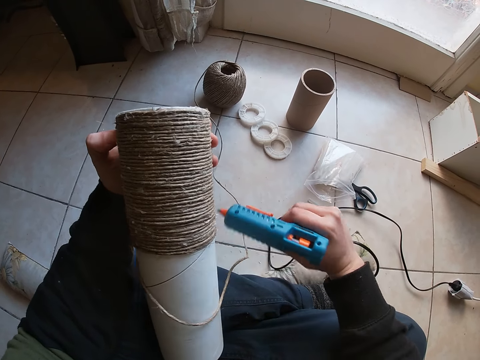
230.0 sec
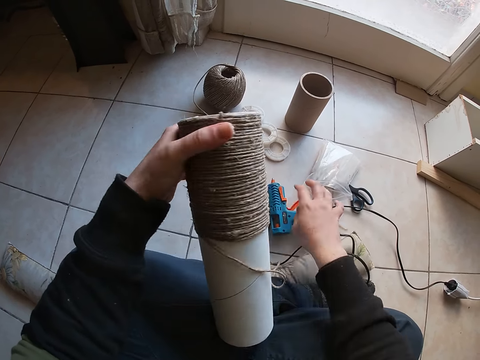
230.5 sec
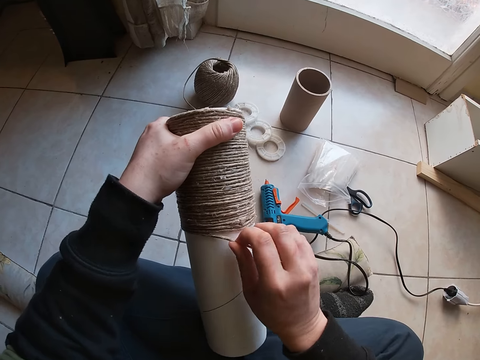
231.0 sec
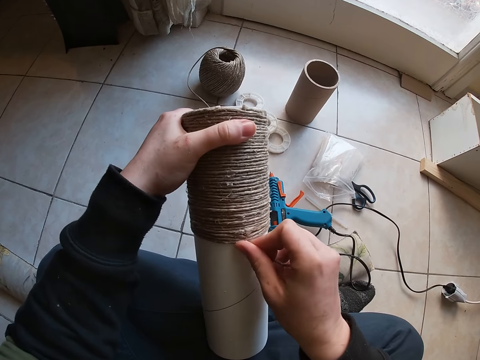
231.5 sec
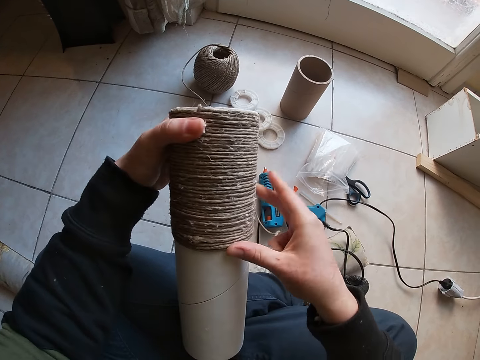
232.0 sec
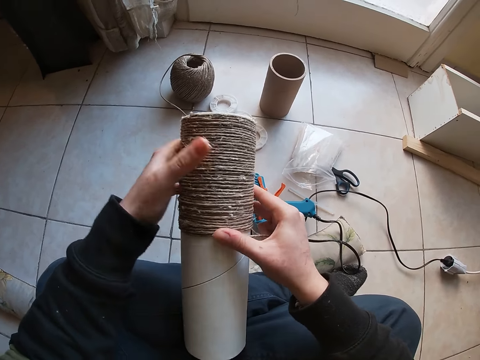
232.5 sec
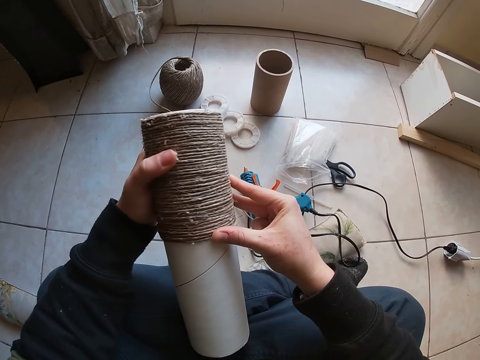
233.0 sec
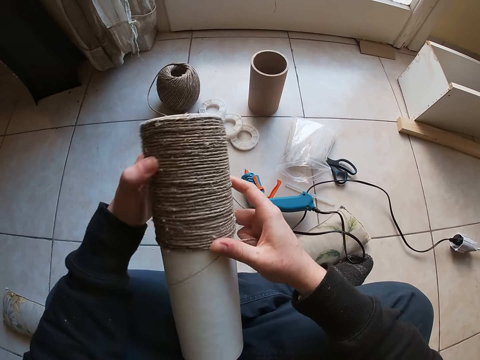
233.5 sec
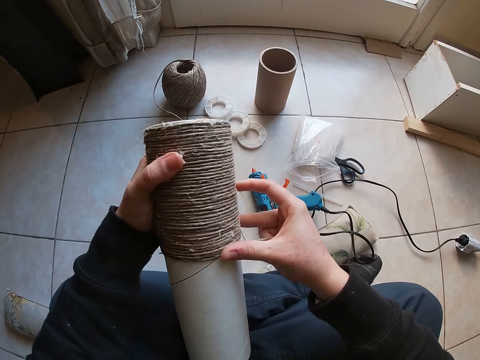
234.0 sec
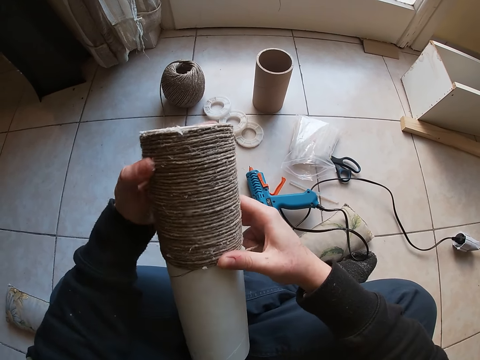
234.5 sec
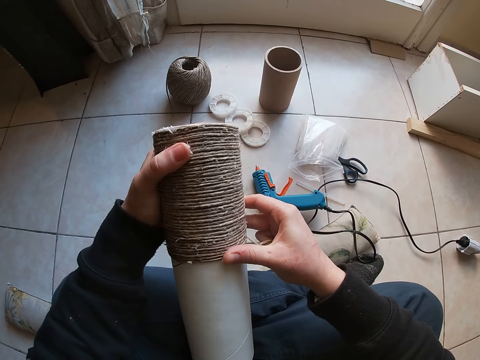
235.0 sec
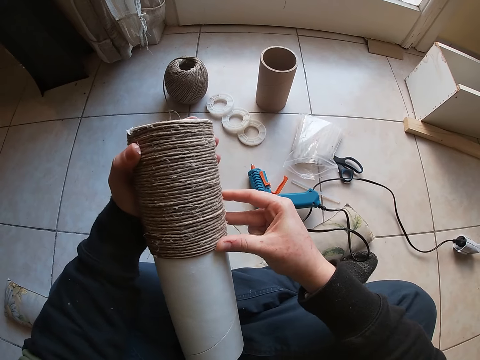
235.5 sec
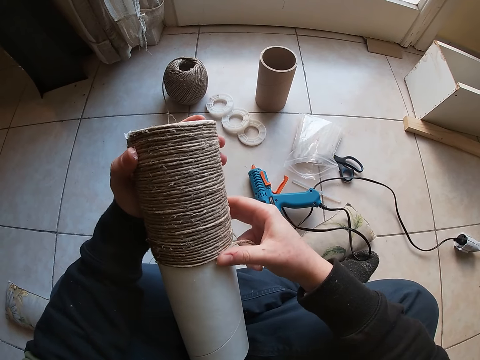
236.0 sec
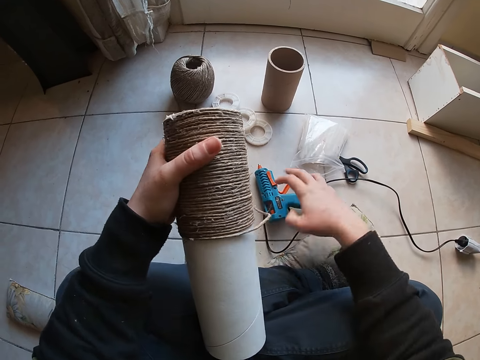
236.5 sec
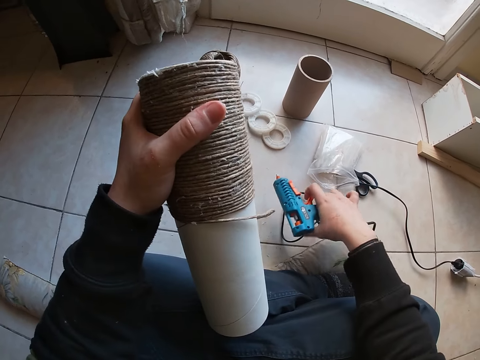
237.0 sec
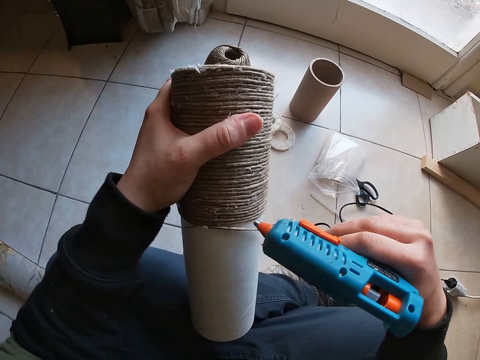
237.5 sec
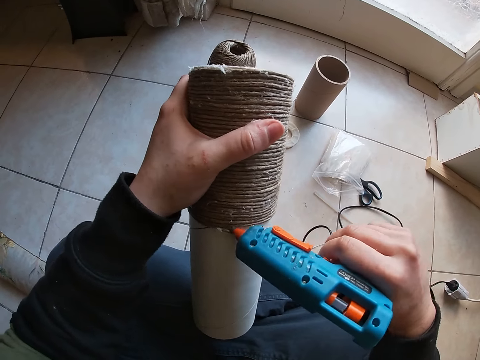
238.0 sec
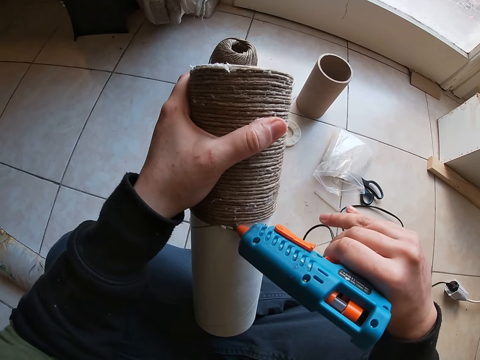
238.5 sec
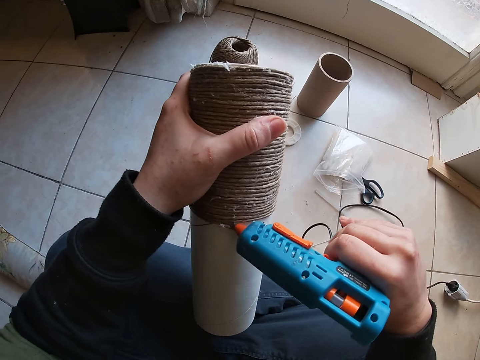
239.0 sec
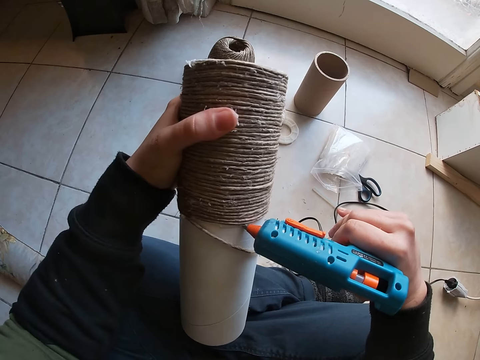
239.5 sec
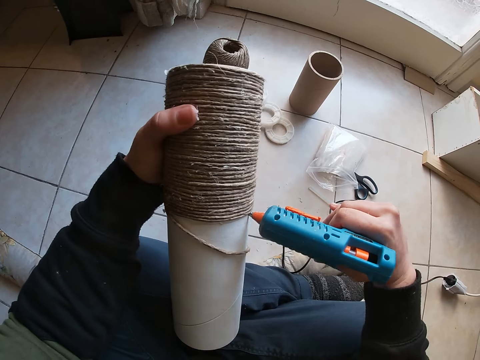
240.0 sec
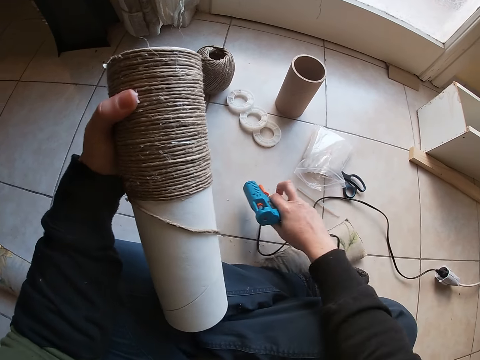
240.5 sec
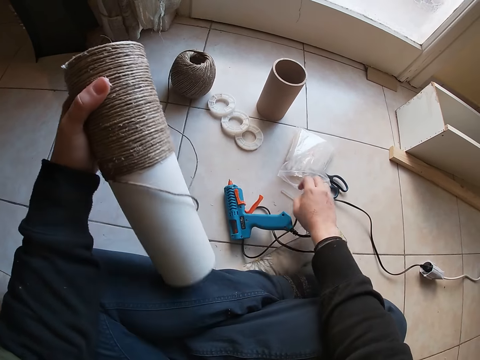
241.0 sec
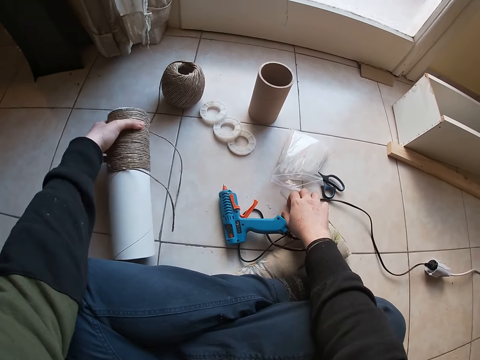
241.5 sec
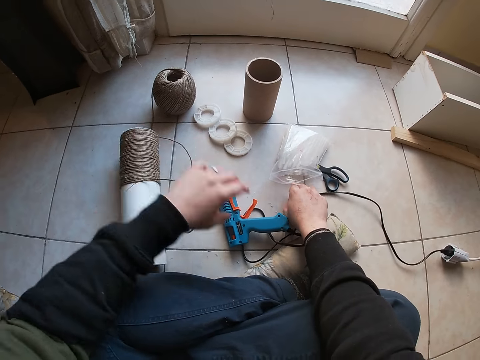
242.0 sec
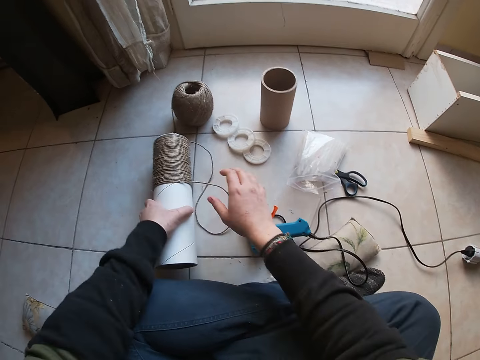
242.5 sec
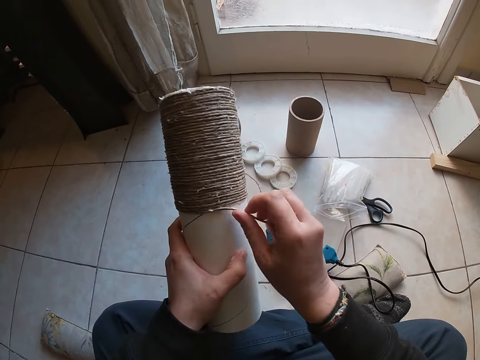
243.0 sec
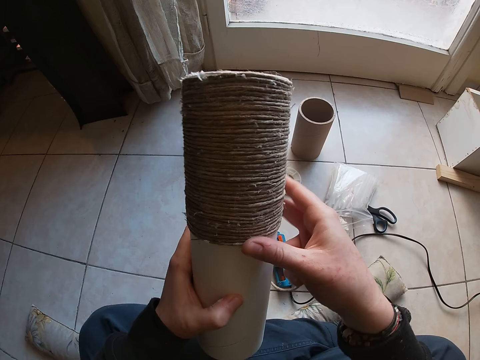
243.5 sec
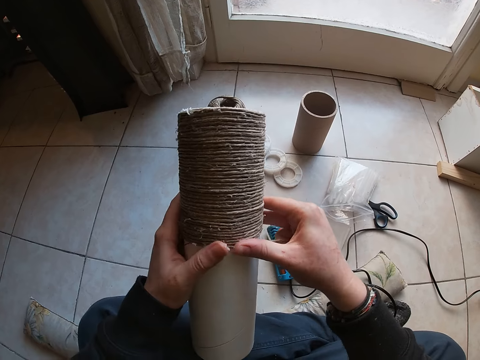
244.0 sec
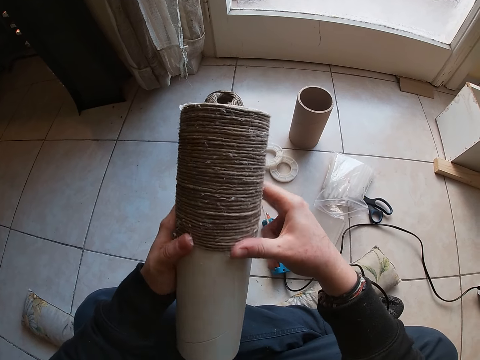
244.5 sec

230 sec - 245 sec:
The camera wearer drops the glue gun on the ground with his right hand. He sticks the yarns on the cardboard with his right hand. He carries the glue gun with his right hand from the ground. He puts glue round the container. He drops the glue gun on the ground with his right hand. He drops the container on the floor. He picks up a hot melt glue stick. He carries the container from the floor with his left hand. He sticks the yarns on the cardboard with his right hand.

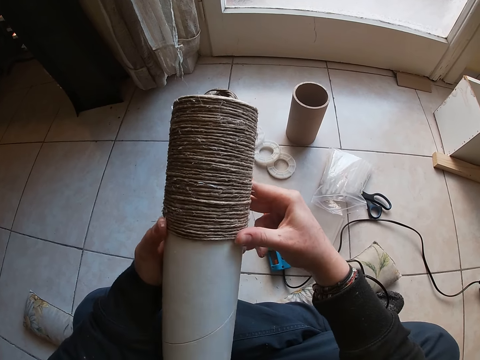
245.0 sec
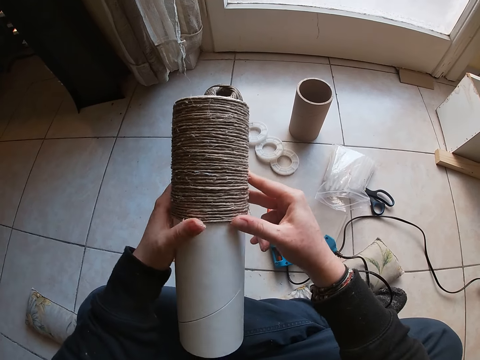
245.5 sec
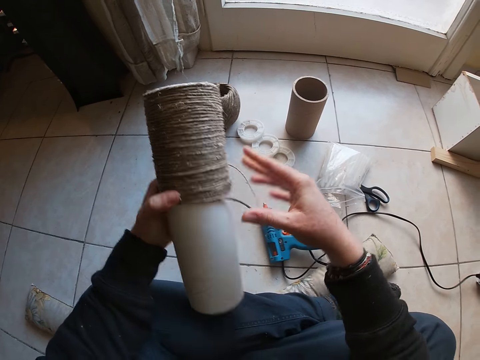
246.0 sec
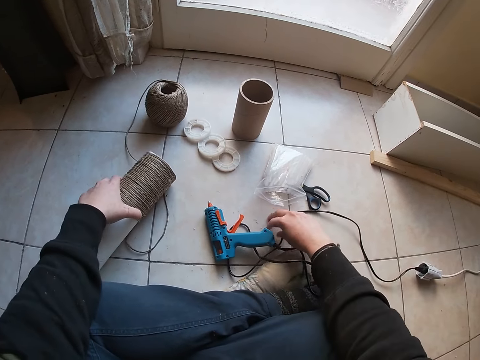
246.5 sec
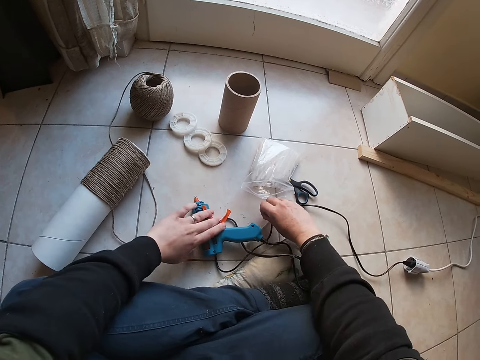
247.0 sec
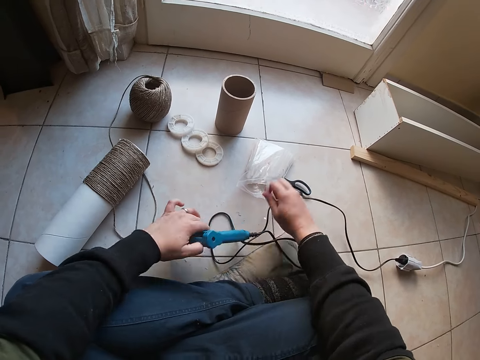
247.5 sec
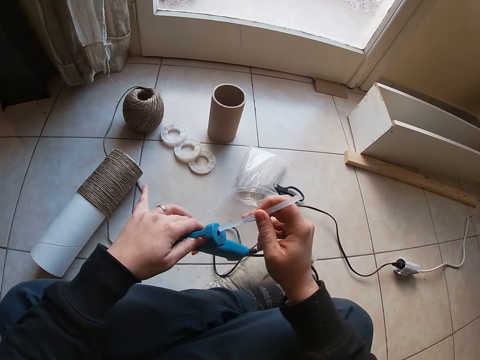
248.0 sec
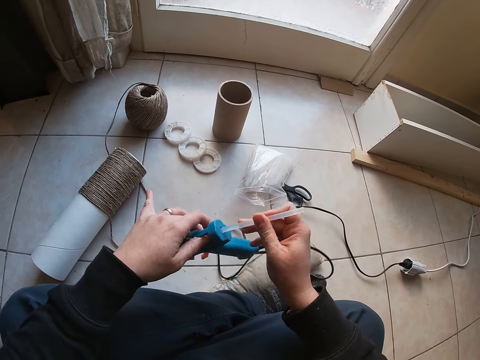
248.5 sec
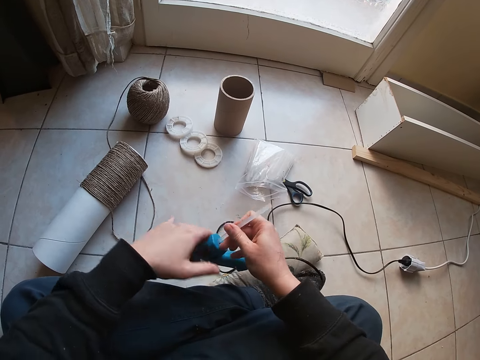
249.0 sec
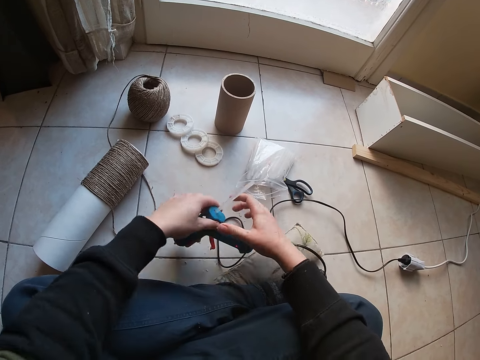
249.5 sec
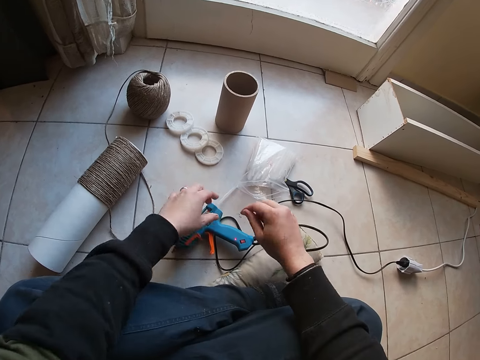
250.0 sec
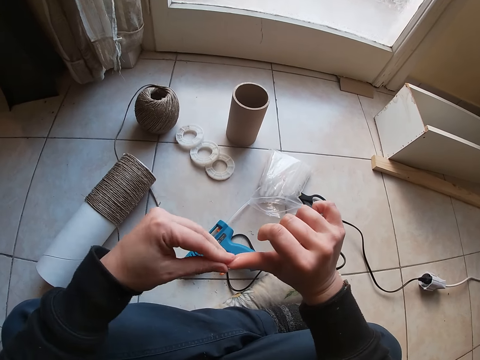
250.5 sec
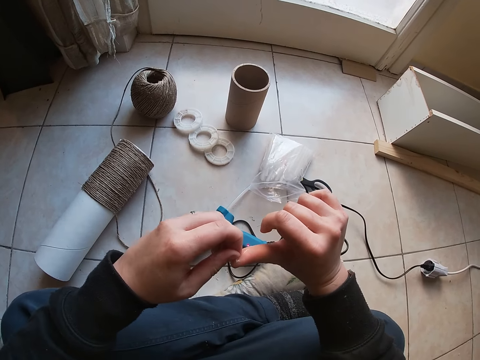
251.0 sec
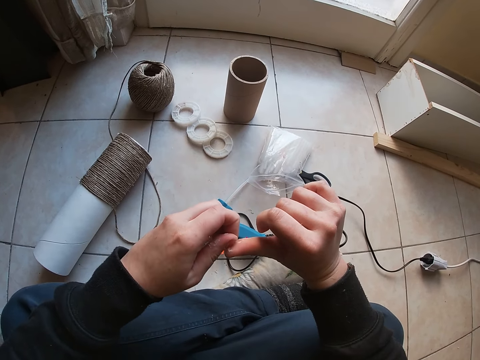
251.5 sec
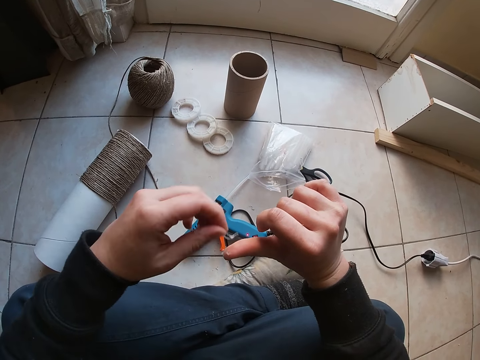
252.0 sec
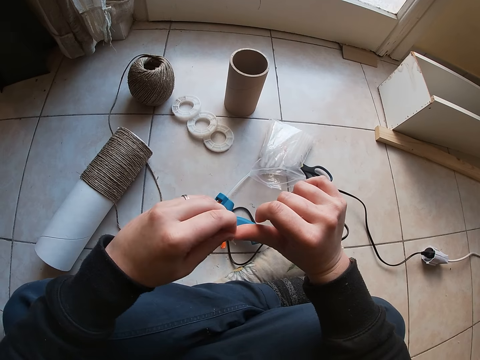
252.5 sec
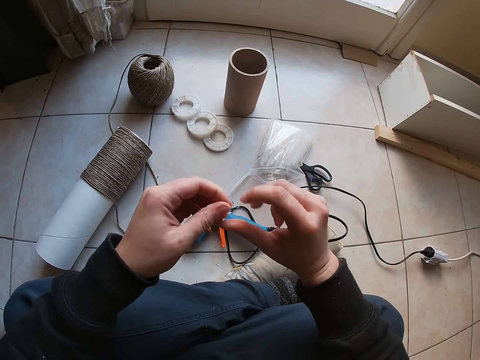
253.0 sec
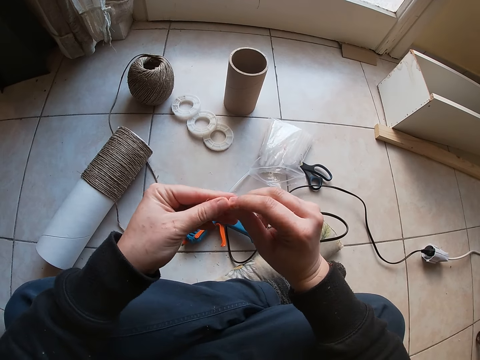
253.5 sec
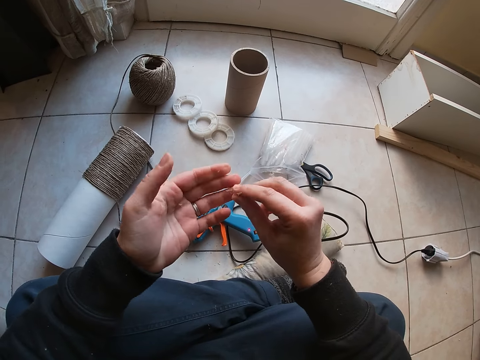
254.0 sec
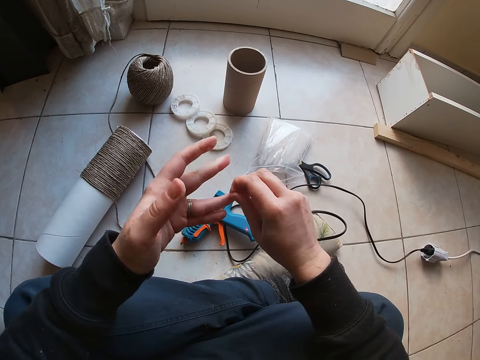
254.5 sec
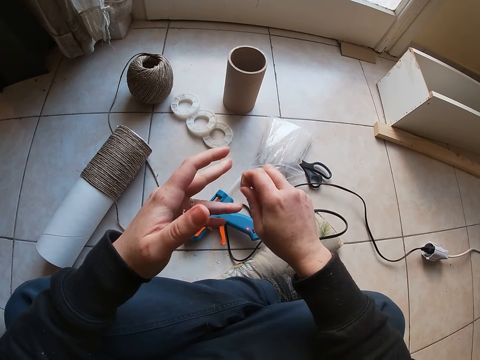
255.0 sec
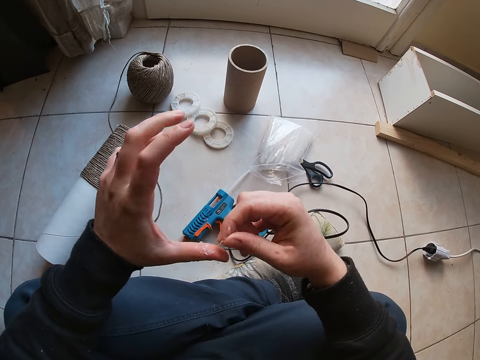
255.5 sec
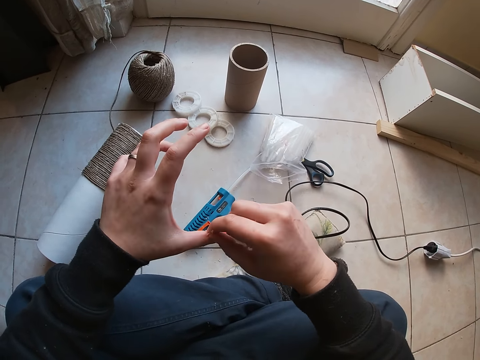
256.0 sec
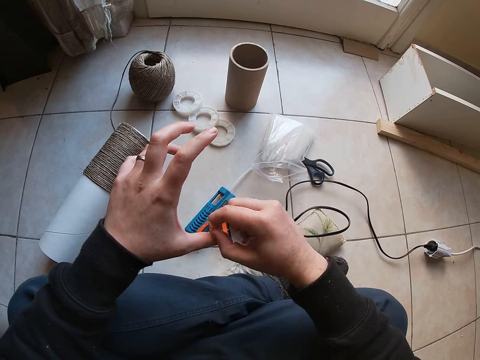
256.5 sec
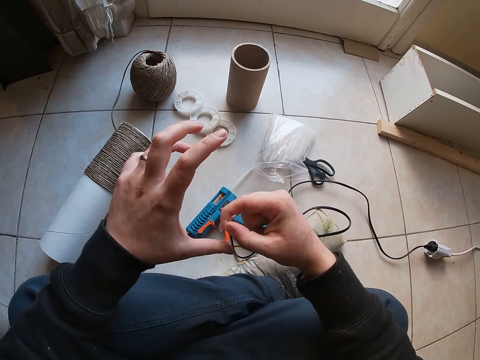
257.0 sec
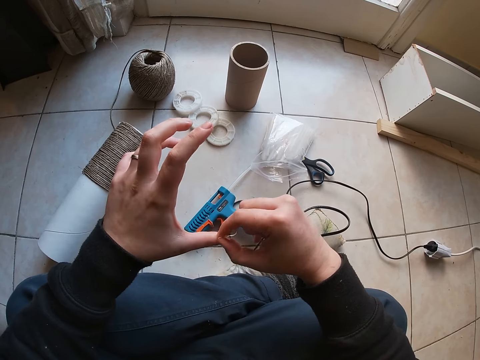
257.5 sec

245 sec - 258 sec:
The camera wearer drops the container on the floor. He sticks the yarns on the cardboard with his right hand. He carries the glue gun with his left hand. He picks up a hot melt glue stick. He puts the glue stick into the glue gun. He drops the glue gun on the floor. He removes glue from his right hand with his left hand. He removes glue from his left hand with his right hand.
